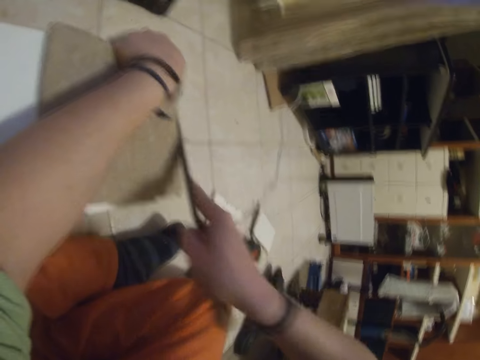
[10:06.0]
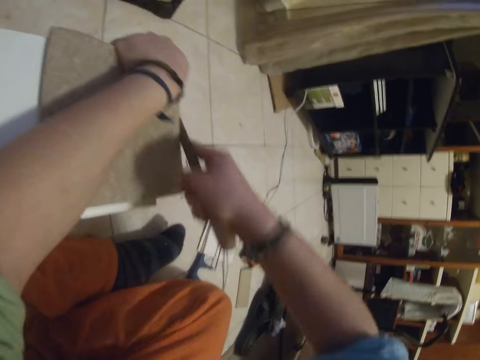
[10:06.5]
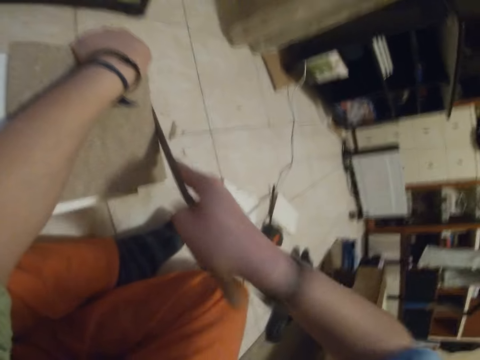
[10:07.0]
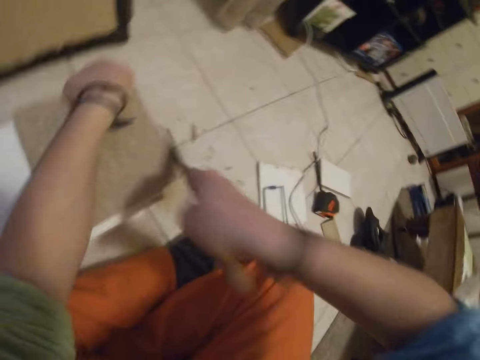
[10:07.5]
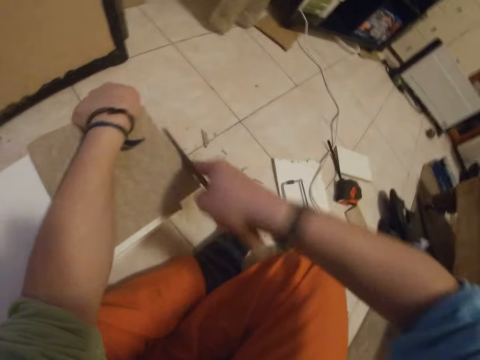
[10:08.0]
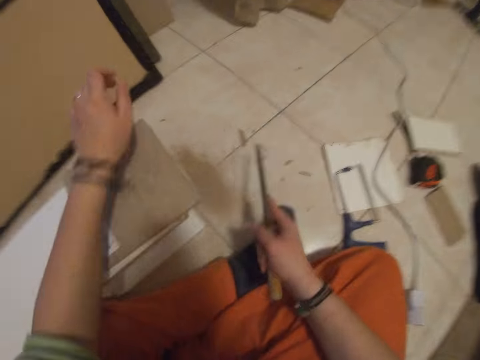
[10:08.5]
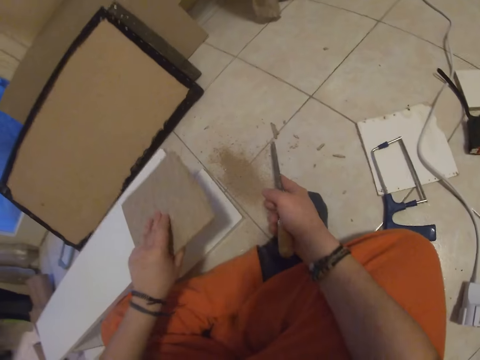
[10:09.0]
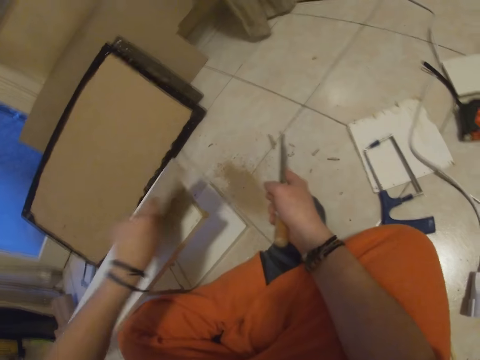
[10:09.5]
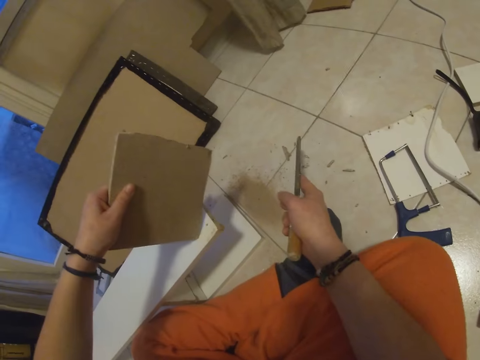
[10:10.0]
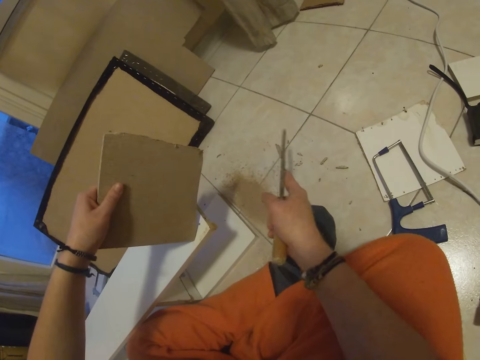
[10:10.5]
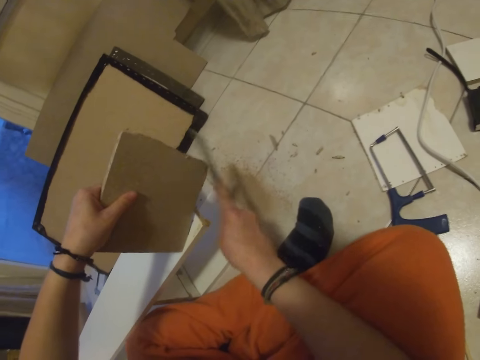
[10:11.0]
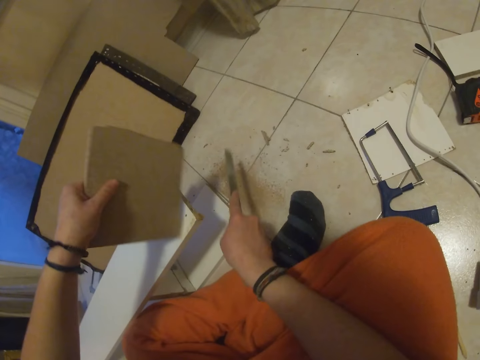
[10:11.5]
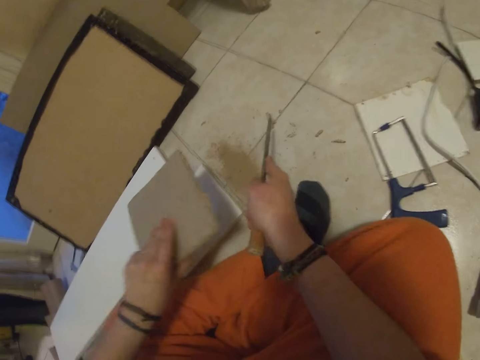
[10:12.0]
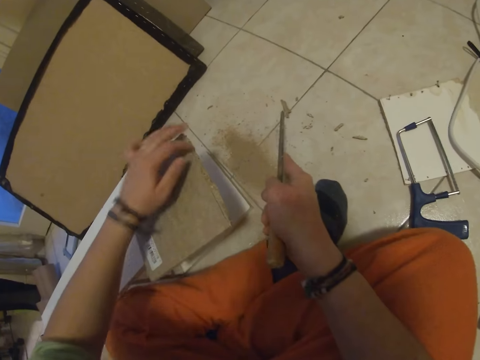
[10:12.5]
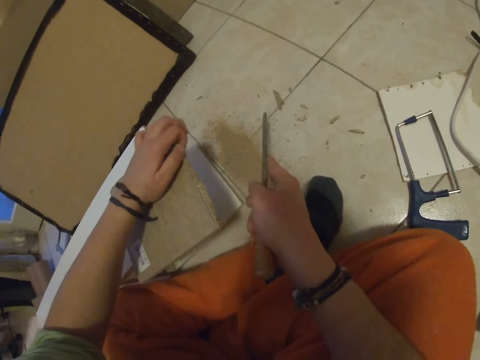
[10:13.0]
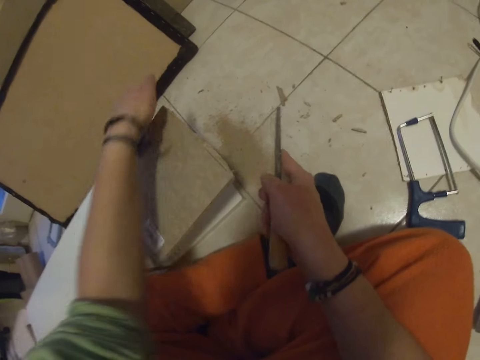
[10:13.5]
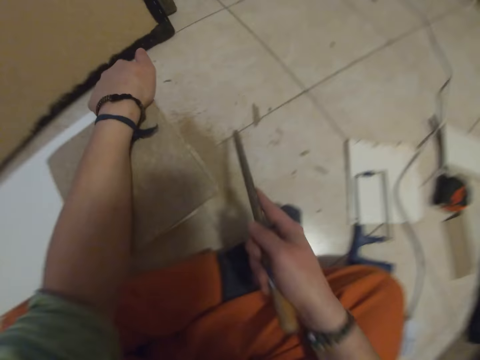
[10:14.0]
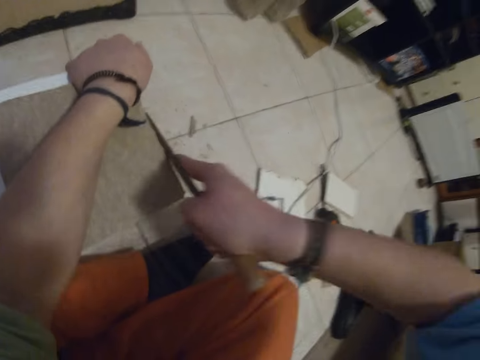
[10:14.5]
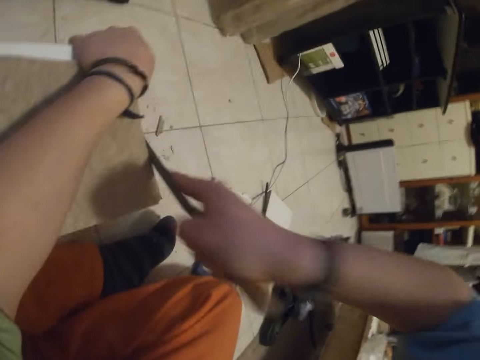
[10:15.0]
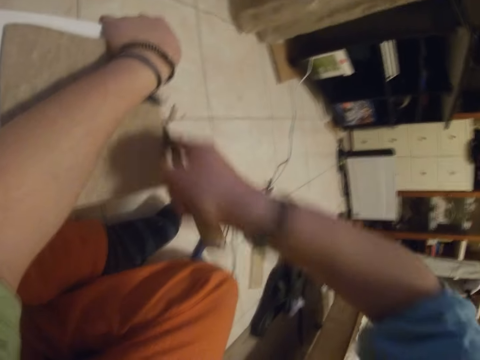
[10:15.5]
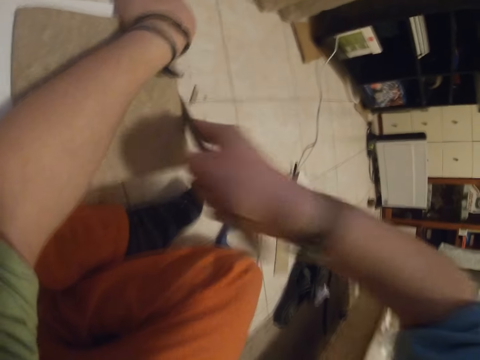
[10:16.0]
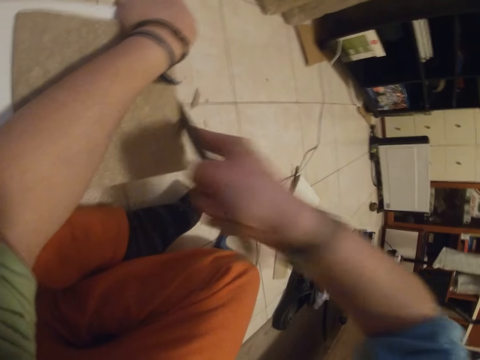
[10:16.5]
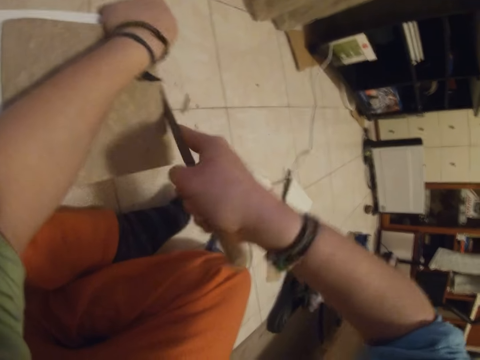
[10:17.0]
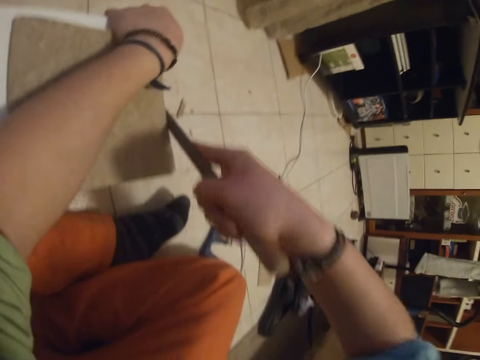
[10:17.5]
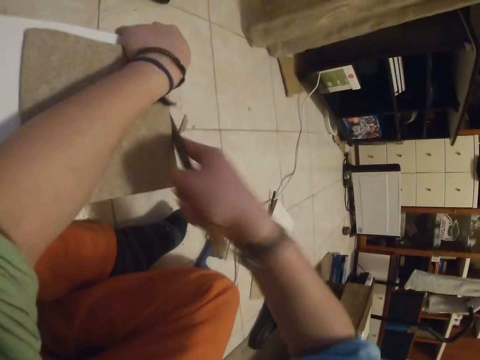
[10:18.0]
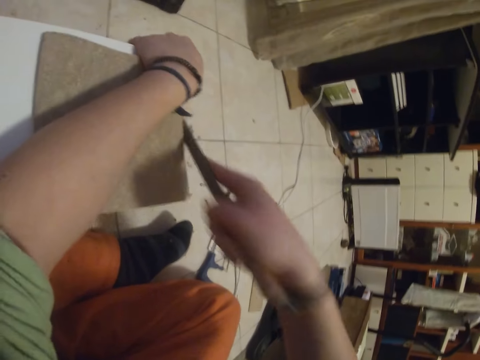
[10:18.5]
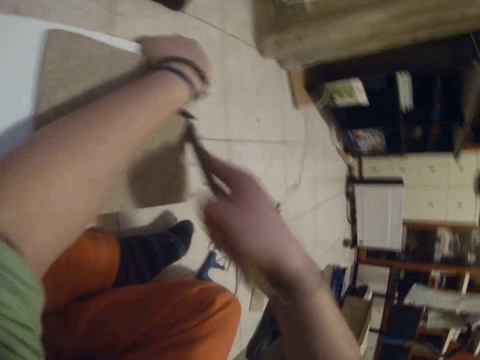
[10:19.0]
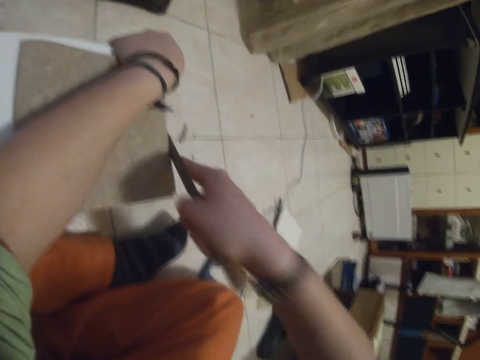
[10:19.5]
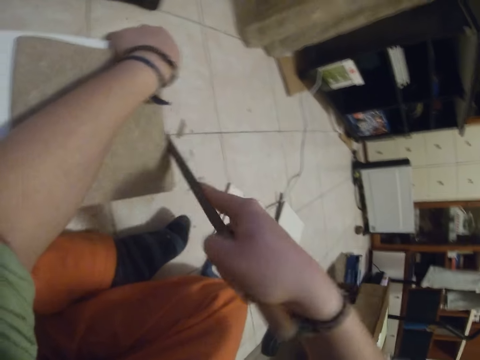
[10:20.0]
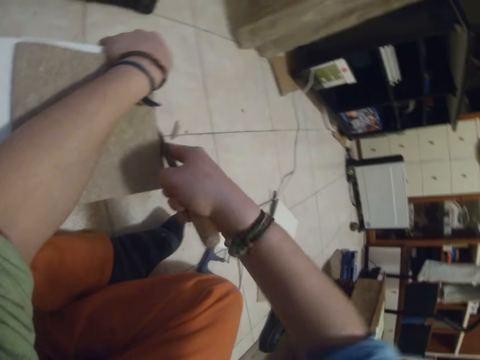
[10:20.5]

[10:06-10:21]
The camera wearer lifts the handsaw from the wood. He taps the piece of wood on the rack with his left hand. He lifts the wood. He taps the edge of the wood with the file in his right hand. He rubs the wood with the handsaw. He places the piece of wood on the rack with his left hand. He adjusts the piece of wood with his left hand. He files the piece of wood with the file in his right hand. He cuts the wood with the hand saw.

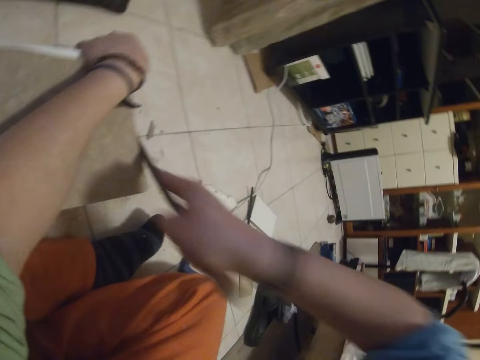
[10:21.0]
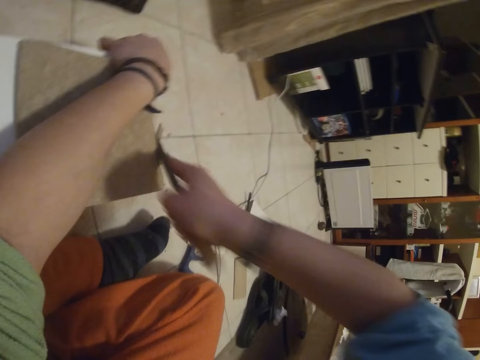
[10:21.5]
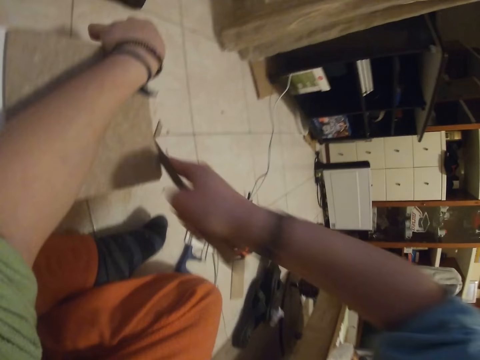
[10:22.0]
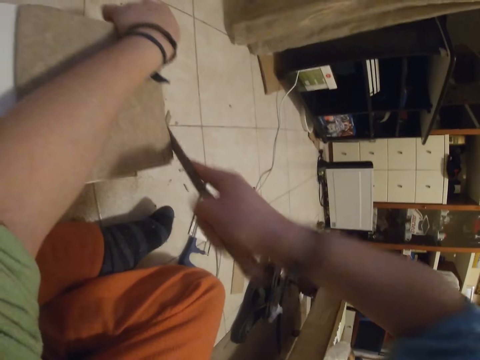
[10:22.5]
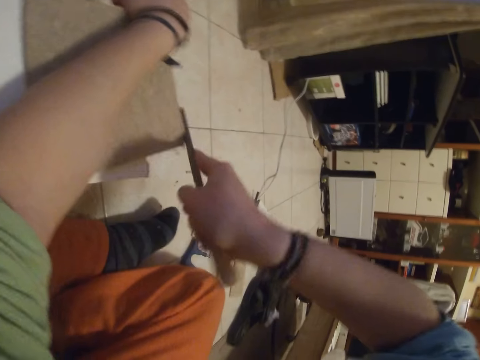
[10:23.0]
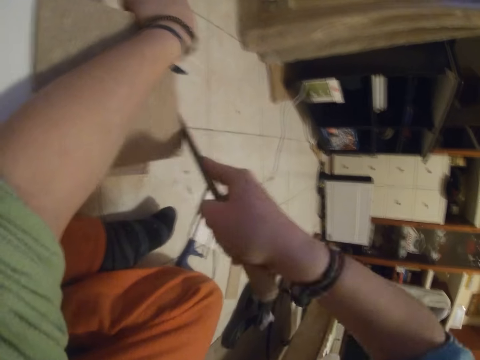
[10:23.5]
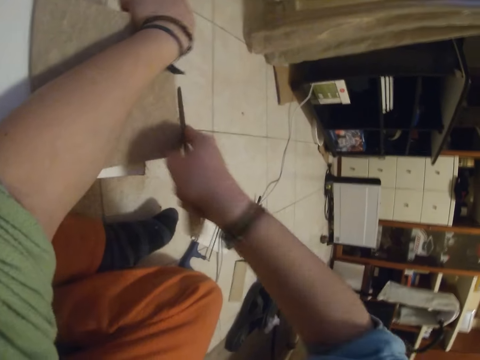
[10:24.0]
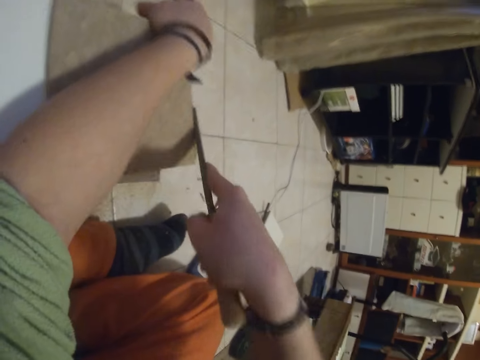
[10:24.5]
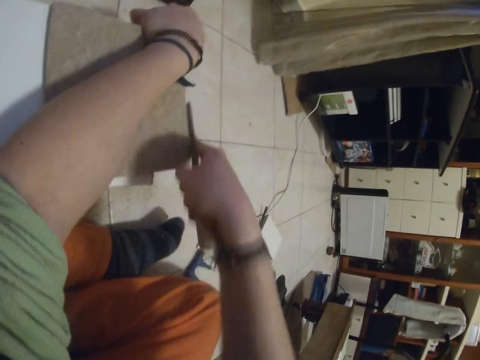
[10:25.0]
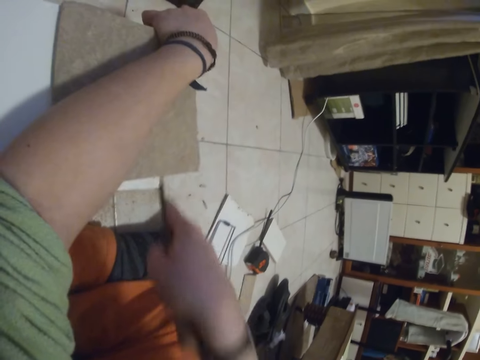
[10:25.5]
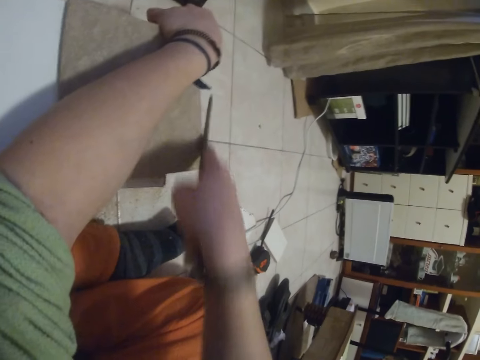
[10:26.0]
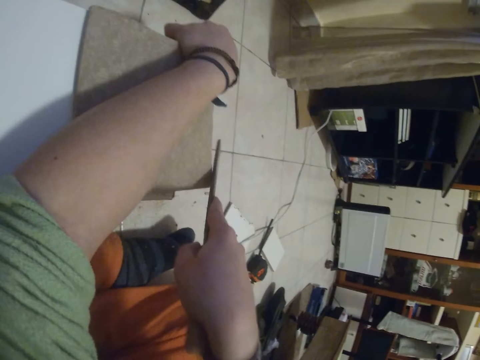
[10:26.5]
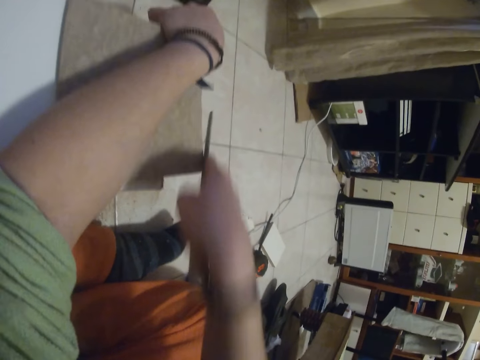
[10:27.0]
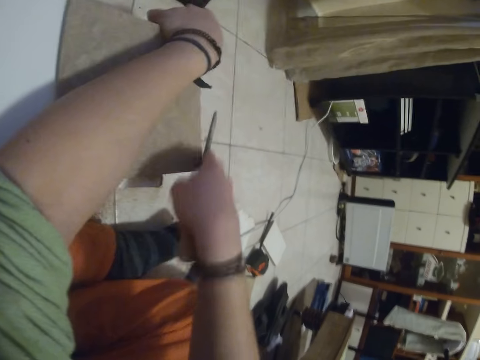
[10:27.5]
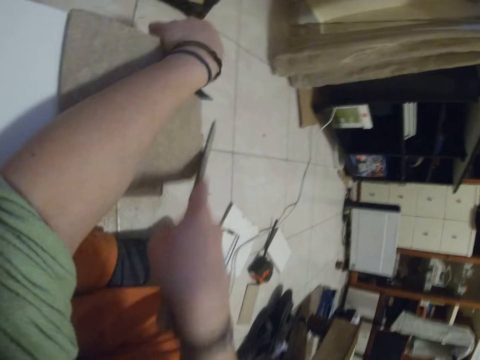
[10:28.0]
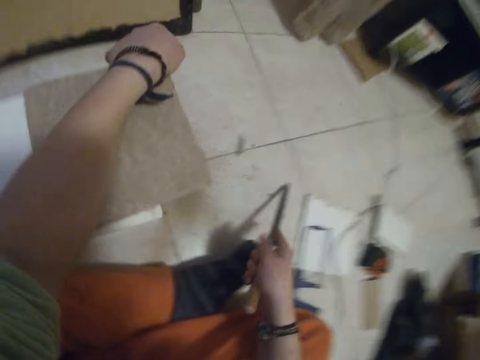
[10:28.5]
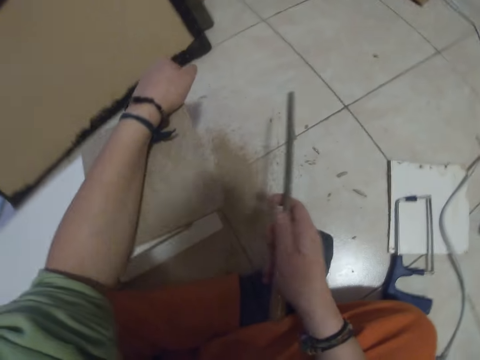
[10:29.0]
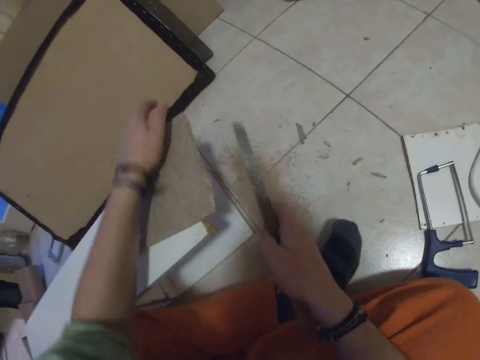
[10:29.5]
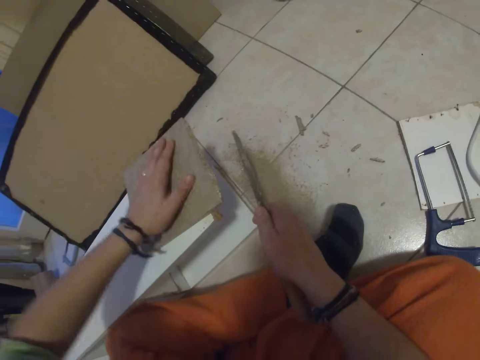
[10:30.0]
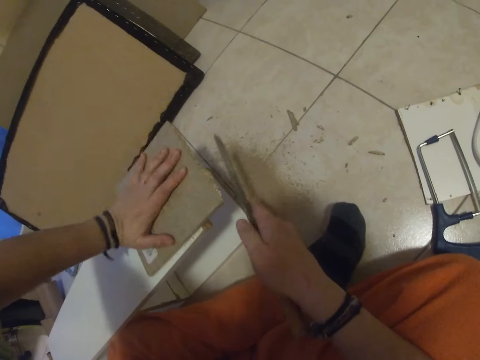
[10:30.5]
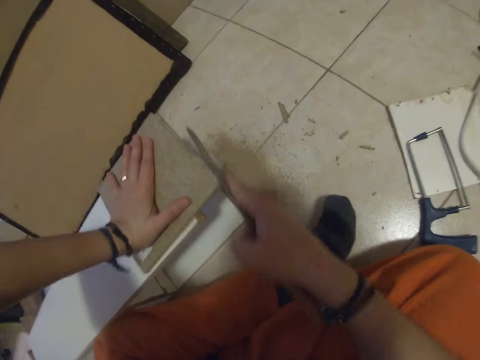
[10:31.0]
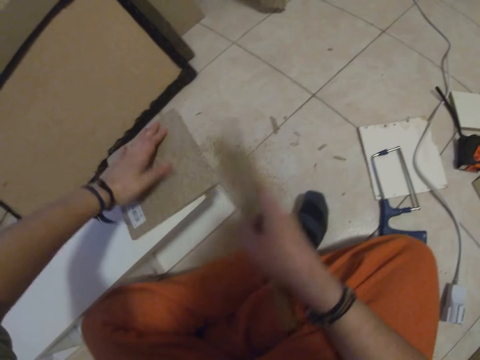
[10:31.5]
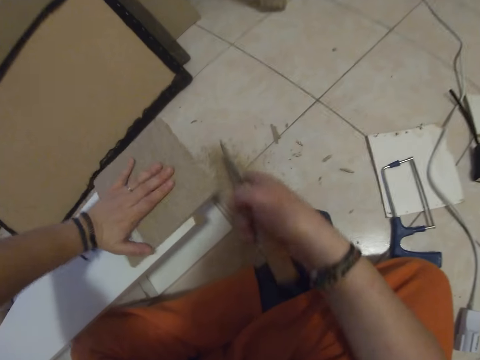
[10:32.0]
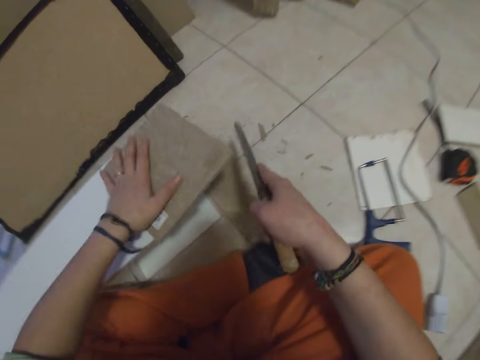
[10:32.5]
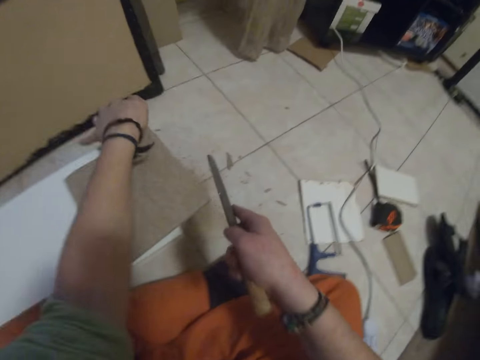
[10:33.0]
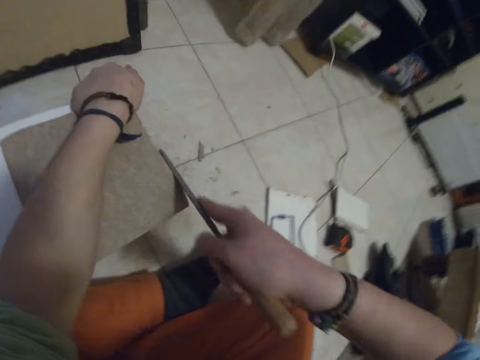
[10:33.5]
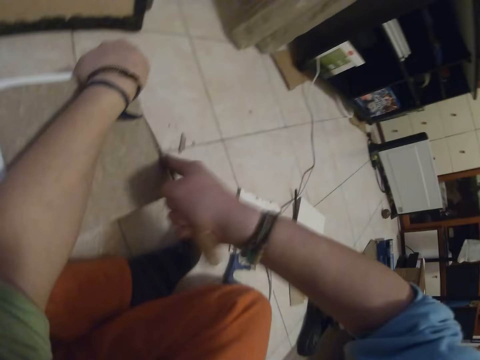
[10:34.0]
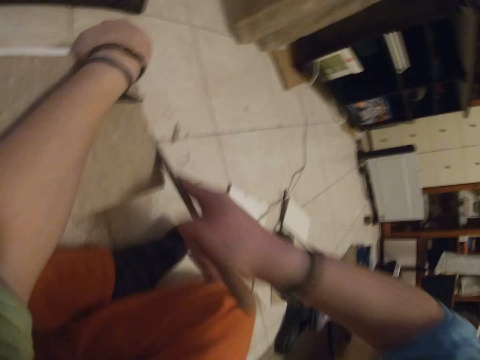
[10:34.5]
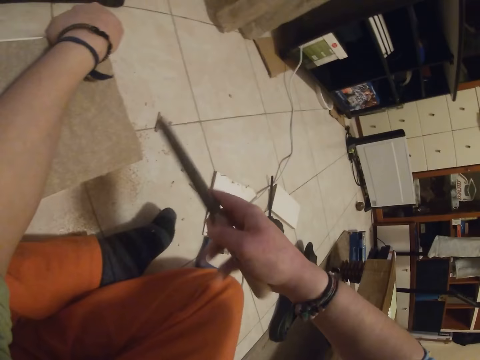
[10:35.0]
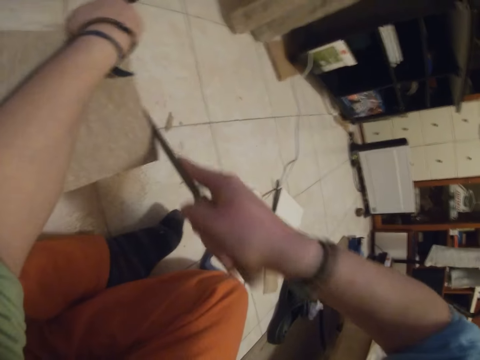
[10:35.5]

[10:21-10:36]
The camera wearer adjusts the piece of wood with his left hand. He lifts the handsaw from the wood. He files the piece of wood with the file in his right hand. He cuts the wood with the hand saw.
